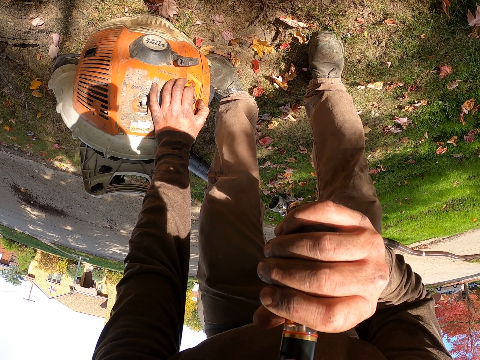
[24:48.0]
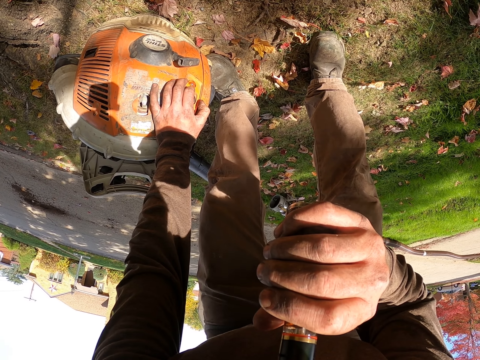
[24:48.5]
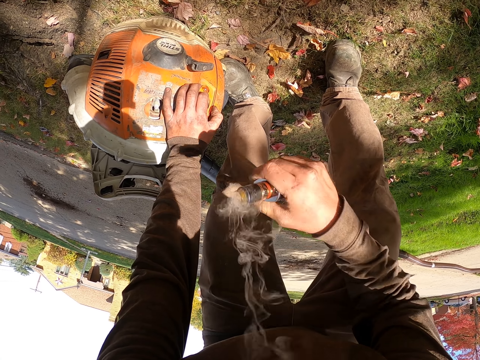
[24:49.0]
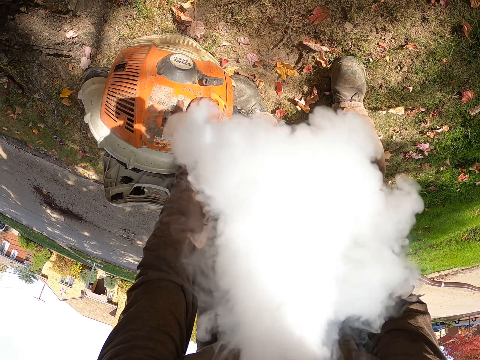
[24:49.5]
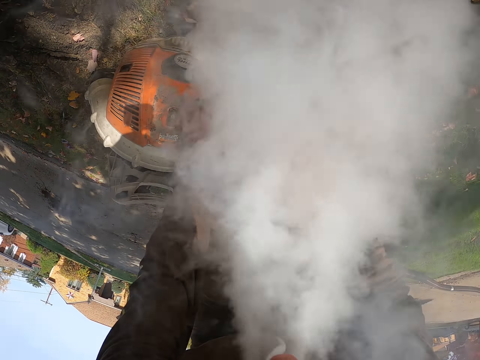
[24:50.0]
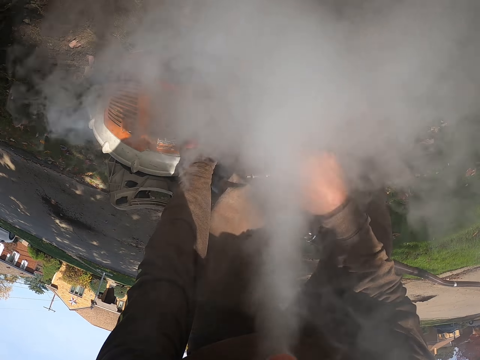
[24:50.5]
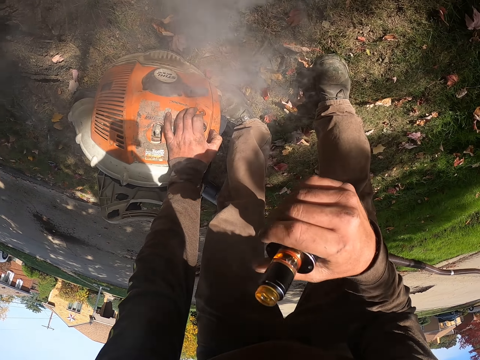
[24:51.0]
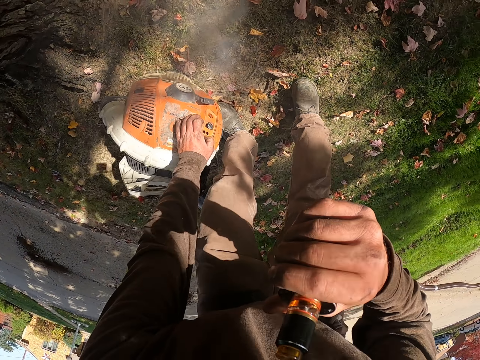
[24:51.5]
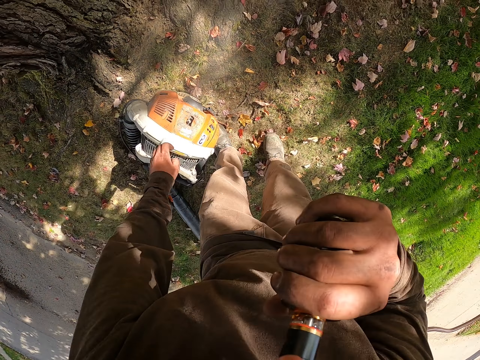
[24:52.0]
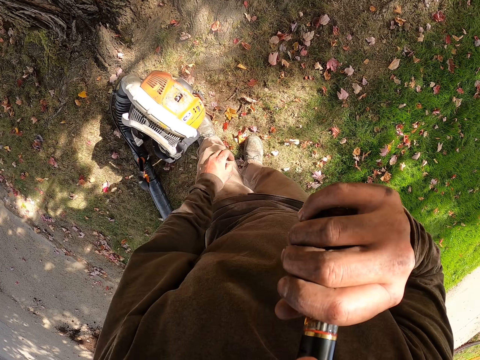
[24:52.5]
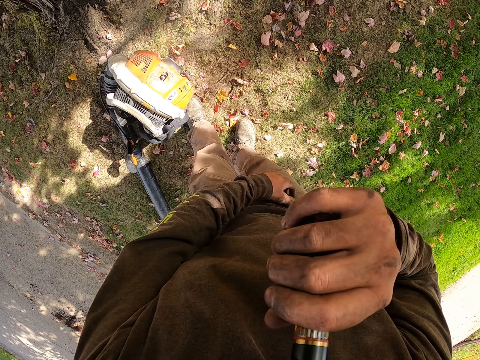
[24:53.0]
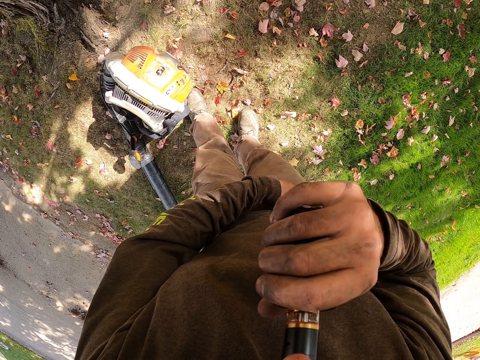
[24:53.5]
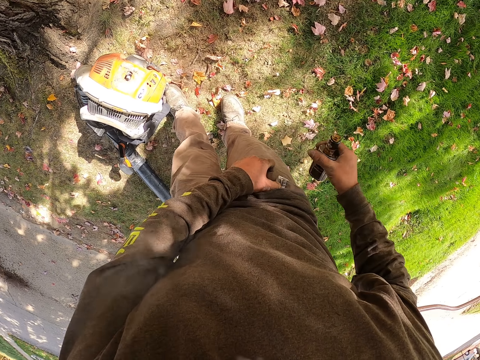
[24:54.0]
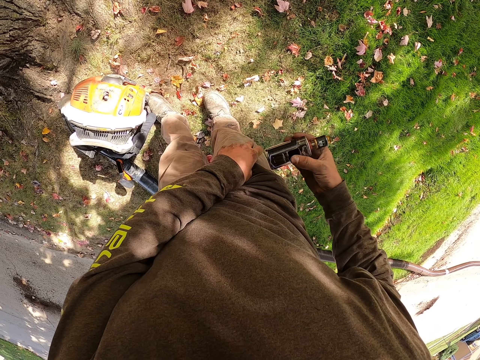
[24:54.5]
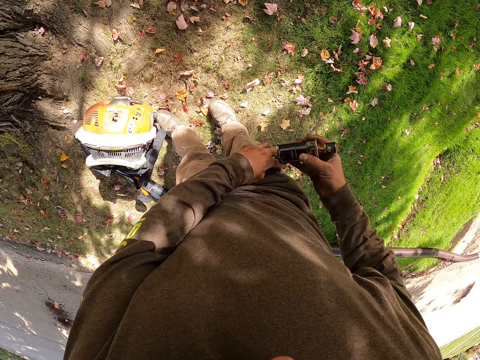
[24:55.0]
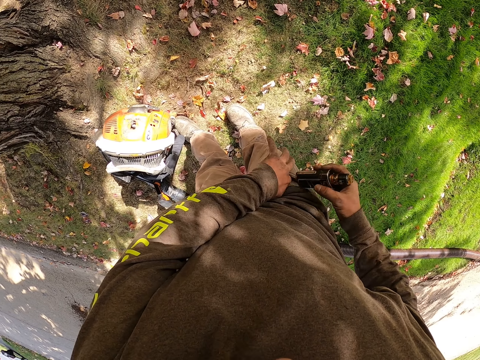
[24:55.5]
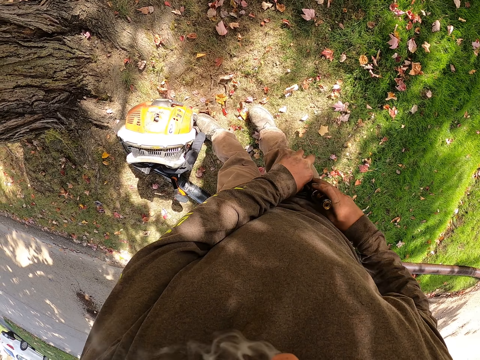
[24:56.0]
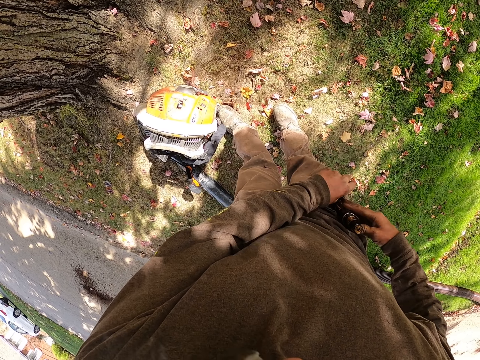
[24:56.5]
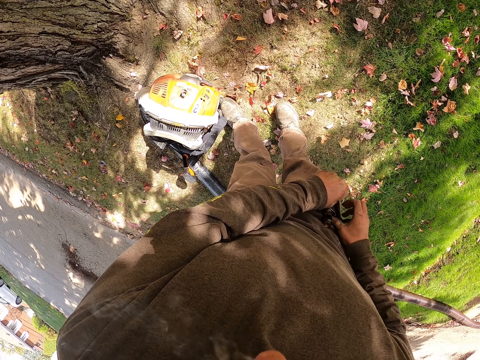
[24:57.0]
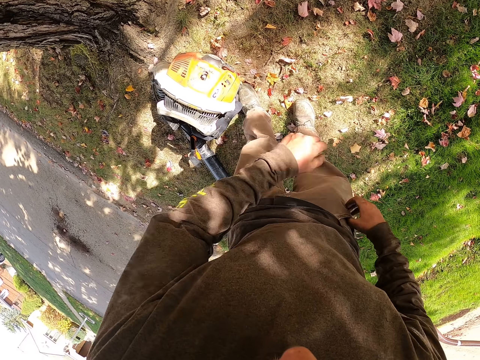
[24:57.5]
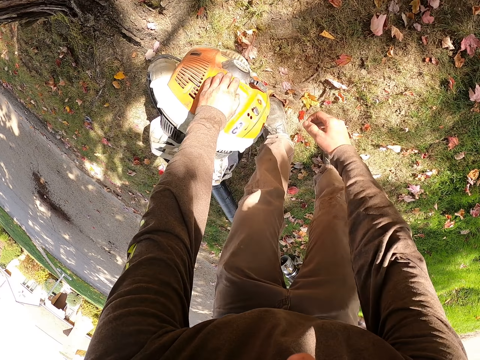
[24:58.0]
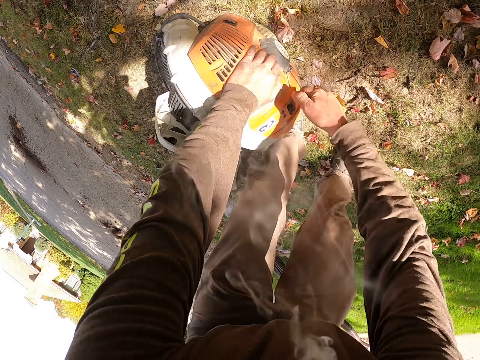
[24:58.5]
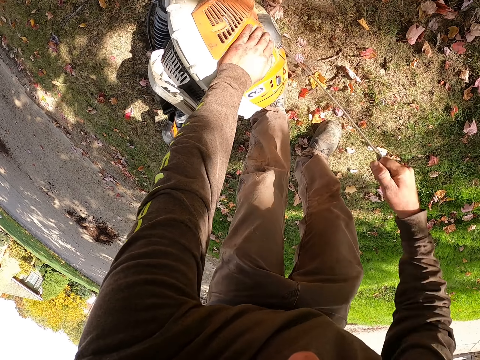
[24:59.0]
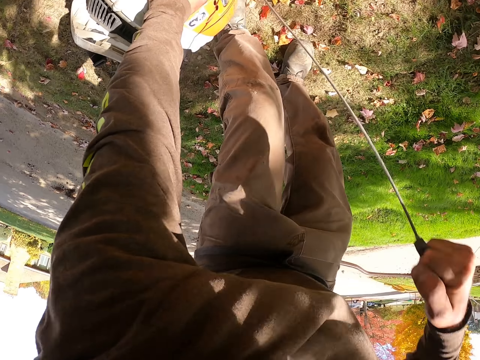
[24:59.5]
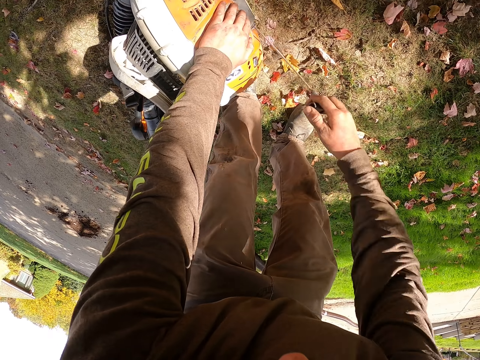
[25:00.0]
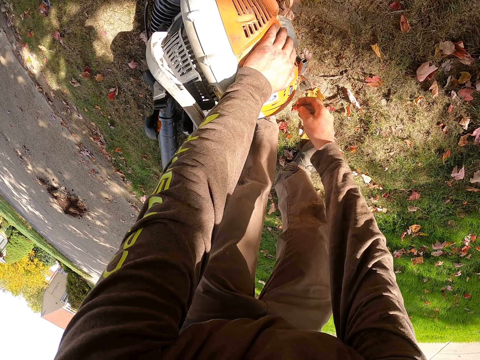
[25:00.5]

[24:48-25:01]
The camera wearer removes smoke with his mouth. He removes the vape from his mouth. He smokes the vape. He stands up. He opens his pocket with his left hand. He puts the bottle in the pocket. He smokes the vape. He starts the engine. He puts on the leaves blower.

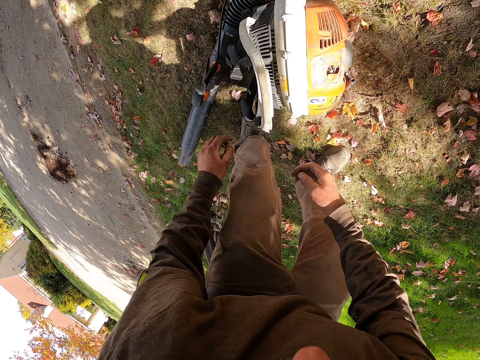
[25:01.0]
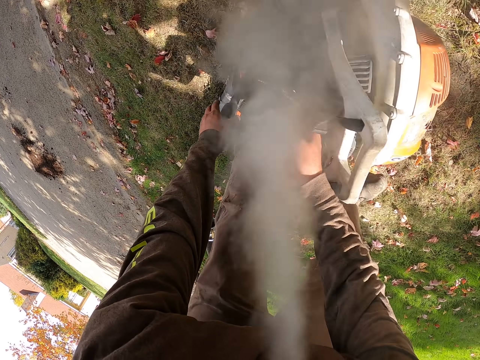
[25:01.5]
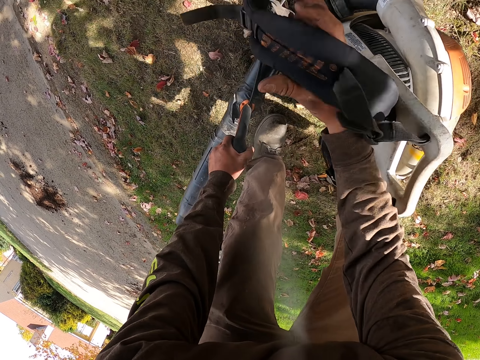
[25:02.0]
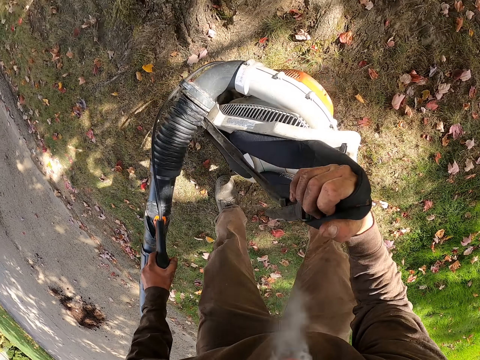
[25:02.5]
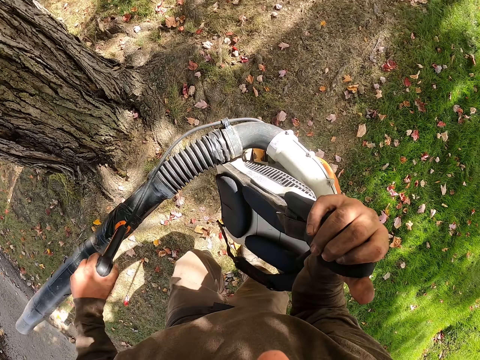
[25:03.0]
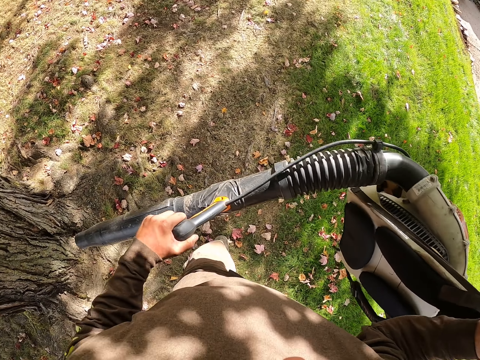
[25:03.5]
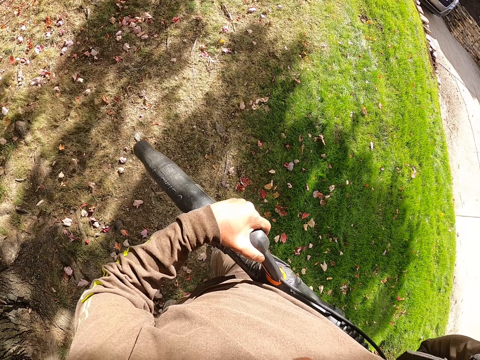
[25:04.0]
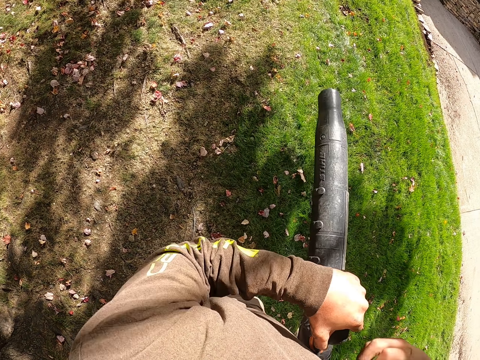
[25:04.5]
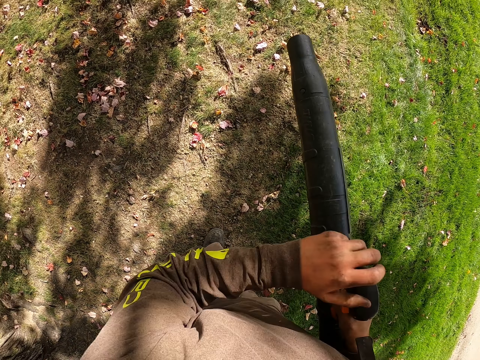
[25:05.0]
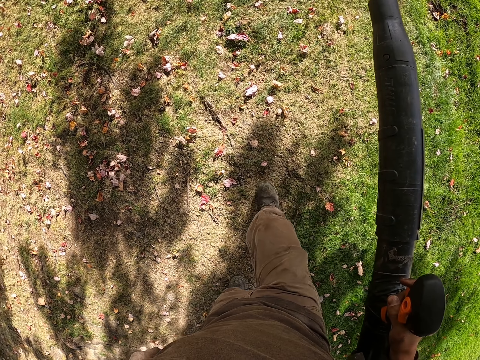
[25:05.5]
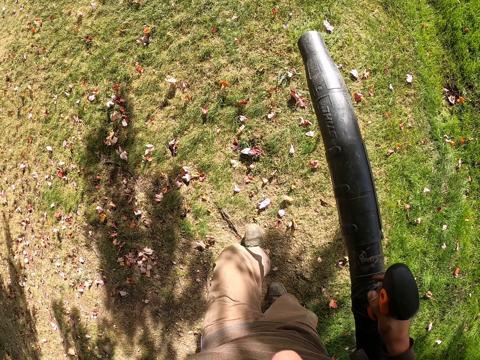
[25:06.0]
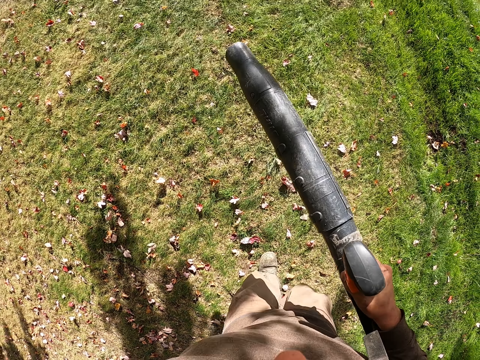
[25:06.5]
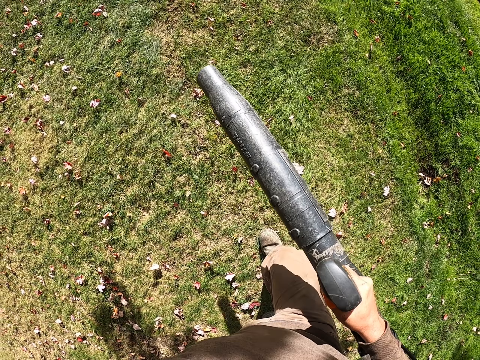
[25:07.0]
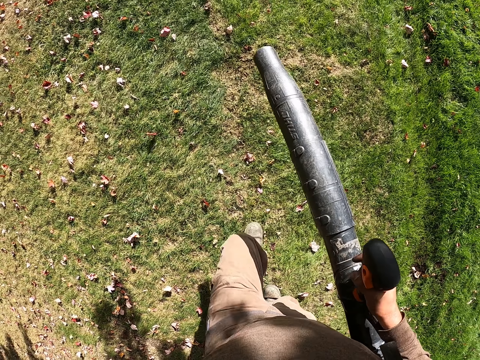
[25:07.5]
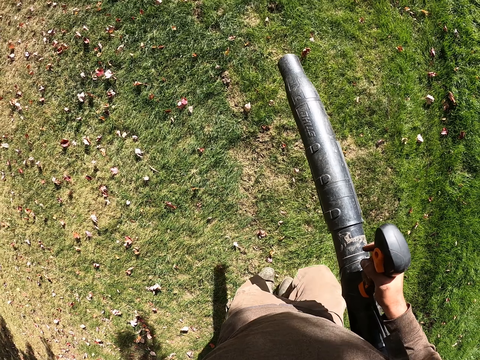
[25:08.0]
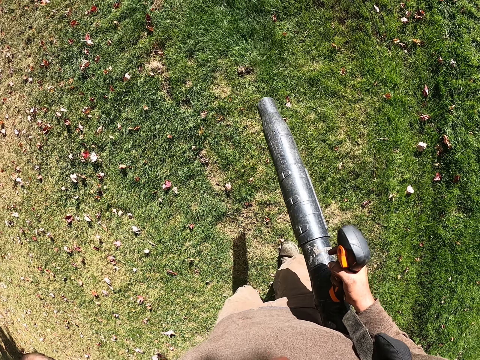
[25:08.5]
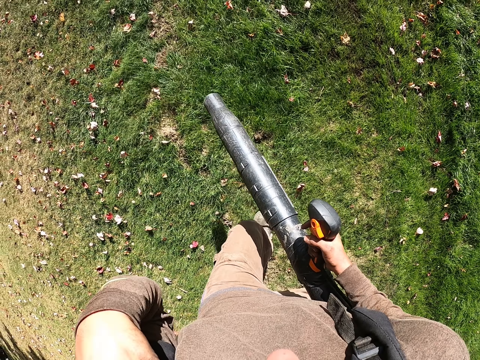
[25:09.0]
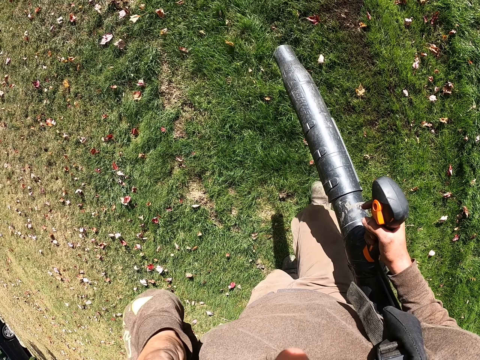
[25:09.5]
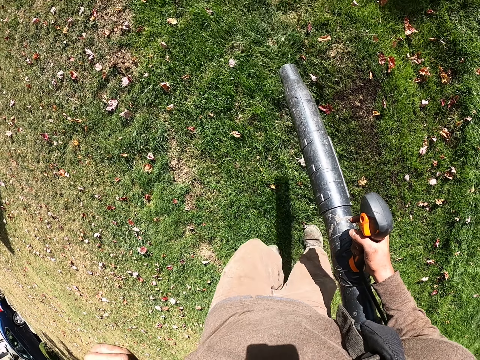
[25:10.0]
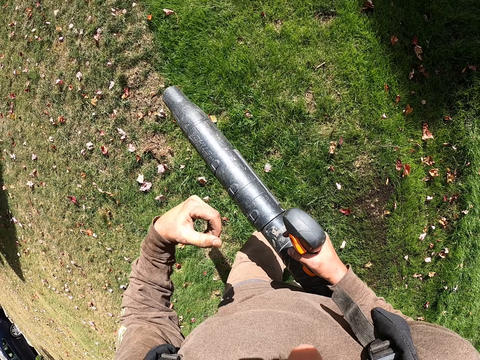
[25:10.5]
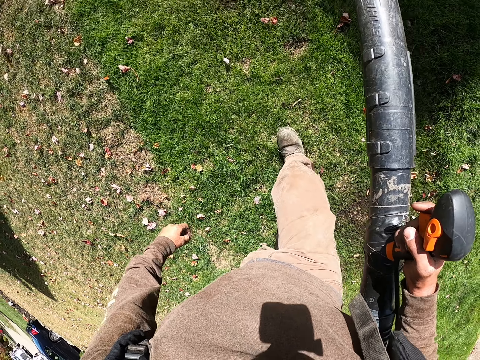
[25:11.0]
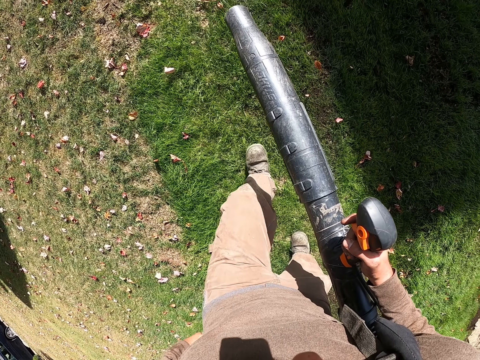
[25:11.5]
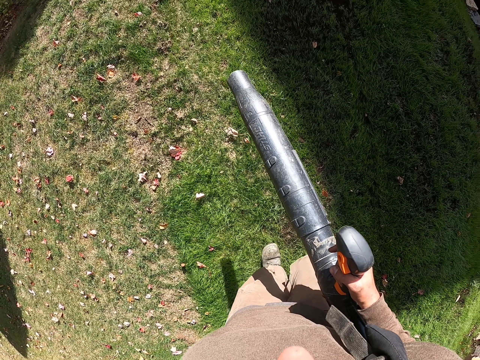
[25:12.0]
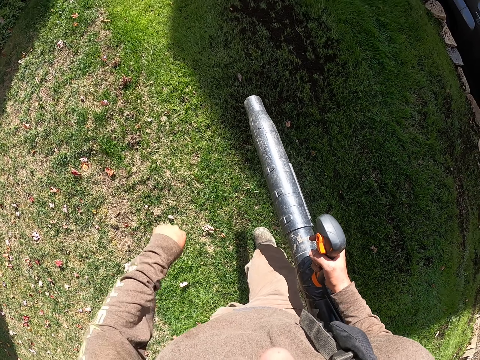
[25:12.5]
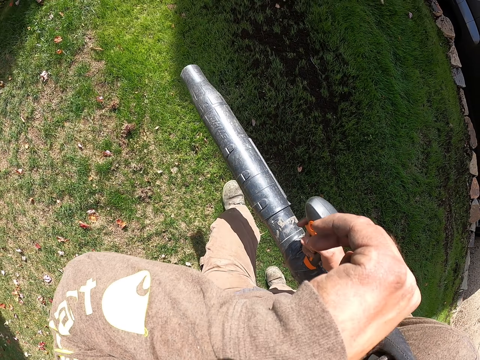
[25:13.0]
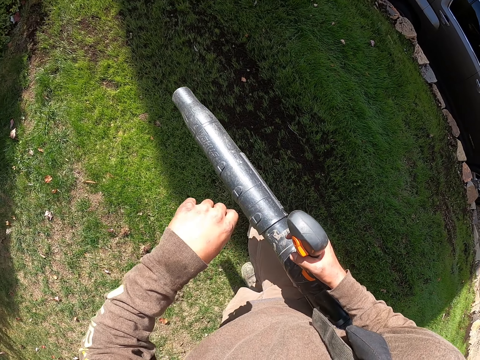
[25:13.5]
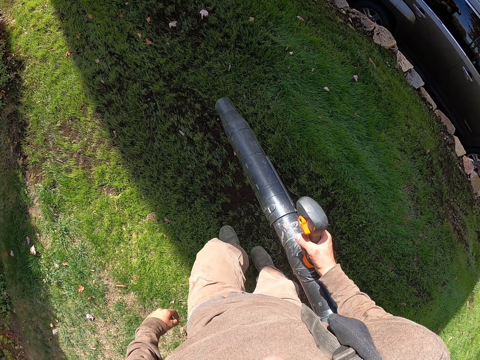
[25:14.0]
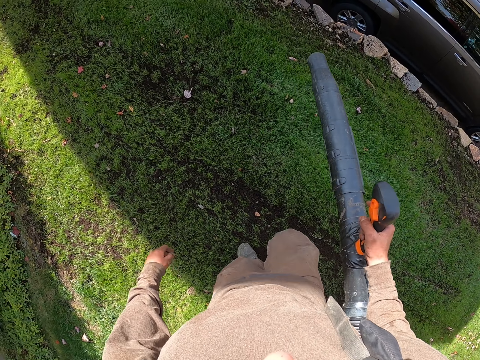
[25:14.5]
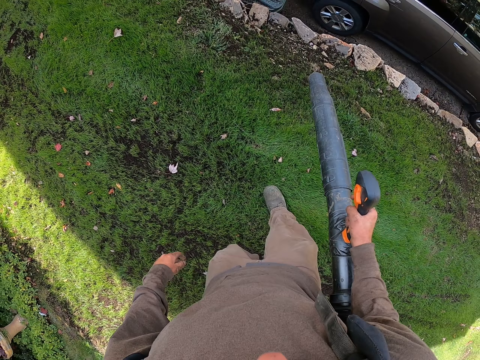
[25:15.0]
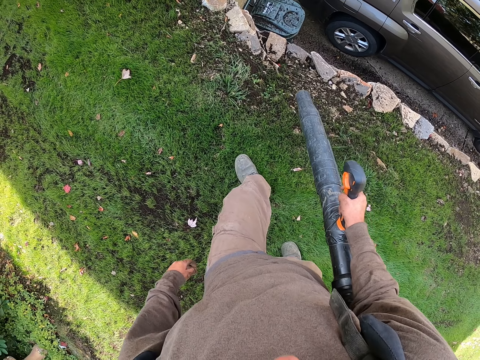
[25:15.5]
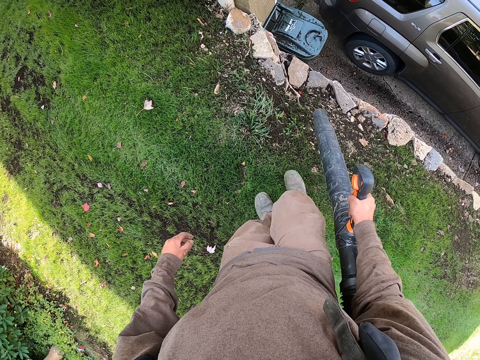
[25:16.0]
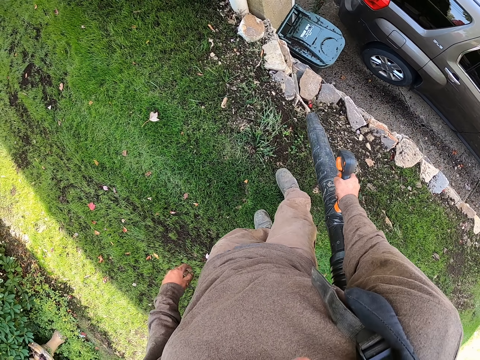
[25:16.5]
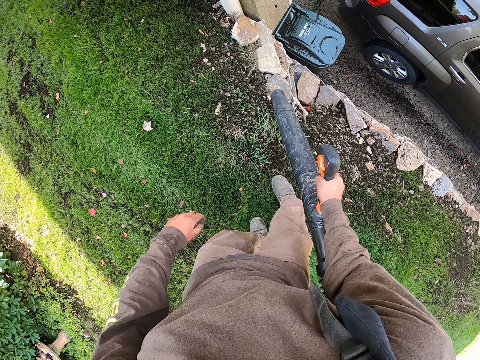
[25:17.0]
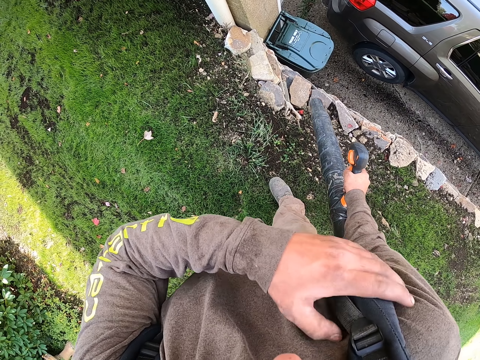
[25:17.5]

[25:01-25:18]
The camera wearer picks up the vacuum blower. He carries the leaves blower with both hands. He puts the leaves blower on his right shoulder. He walks. He cleans the ground using the vacuum blower. He lifts his left hand up. He wipes his nose with his left hand. He blows the leaves with the leaves blower.
